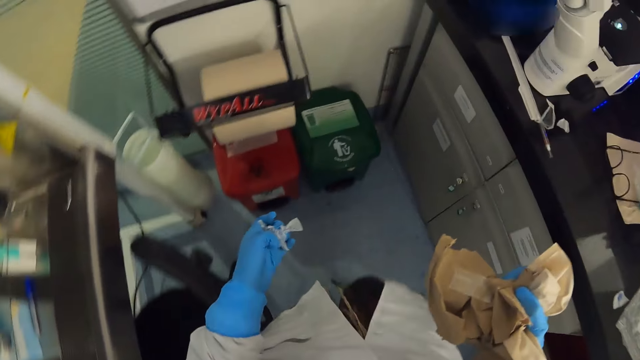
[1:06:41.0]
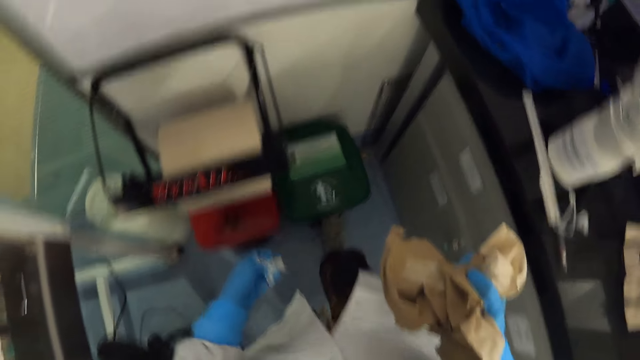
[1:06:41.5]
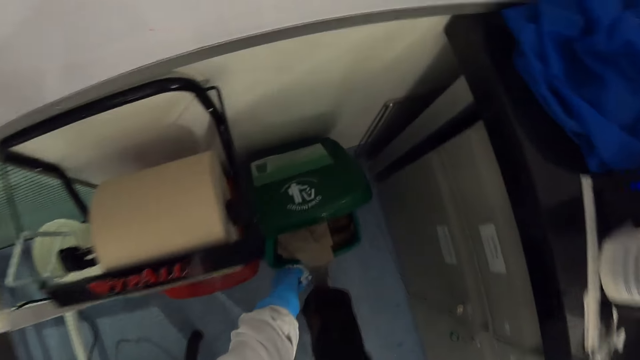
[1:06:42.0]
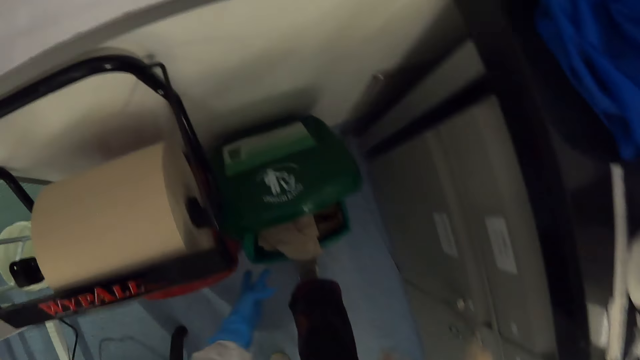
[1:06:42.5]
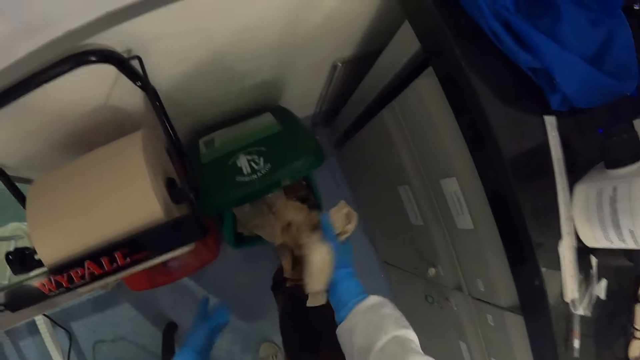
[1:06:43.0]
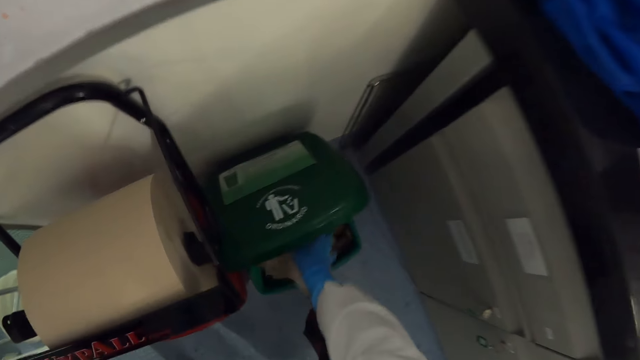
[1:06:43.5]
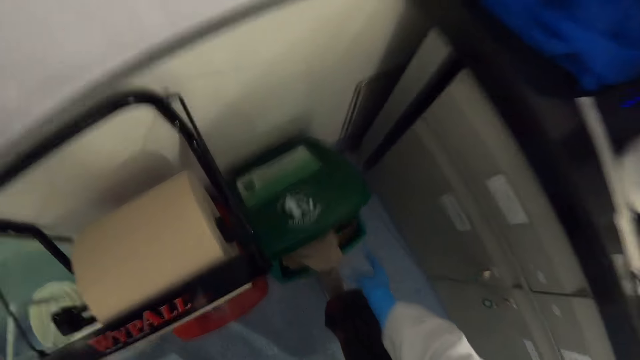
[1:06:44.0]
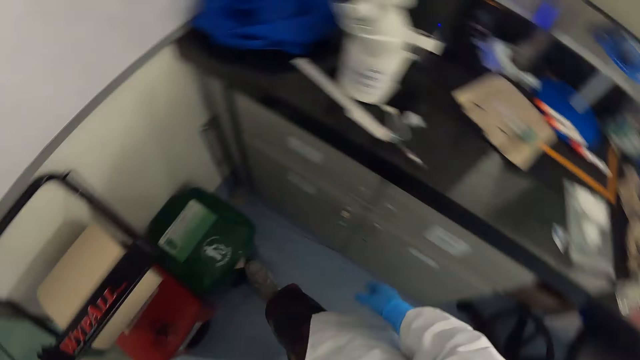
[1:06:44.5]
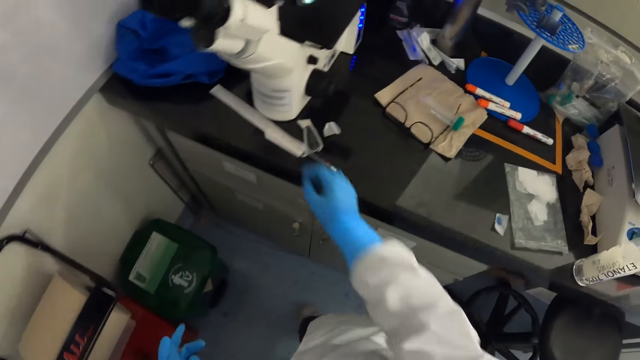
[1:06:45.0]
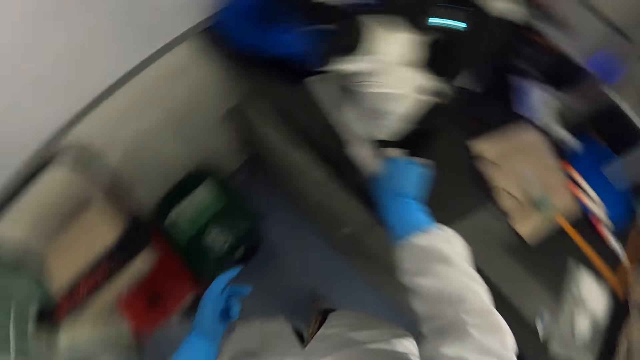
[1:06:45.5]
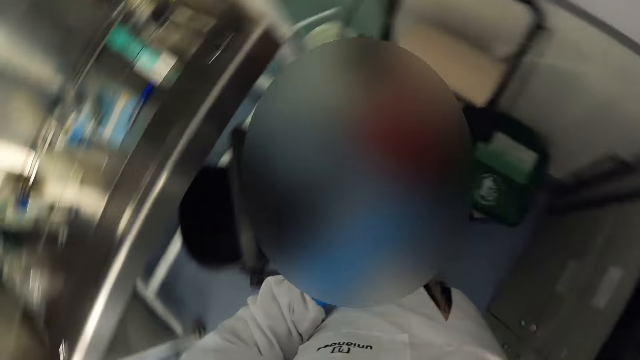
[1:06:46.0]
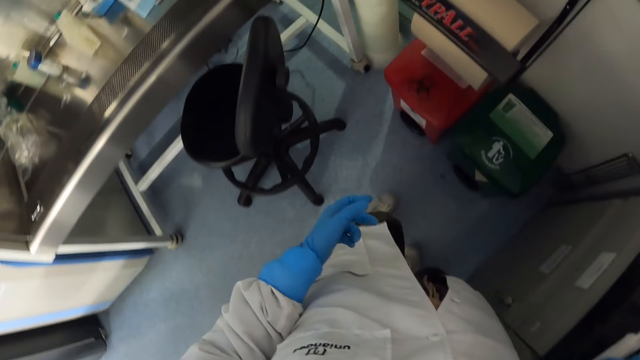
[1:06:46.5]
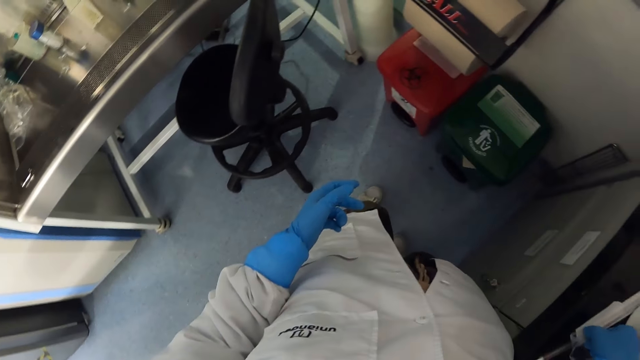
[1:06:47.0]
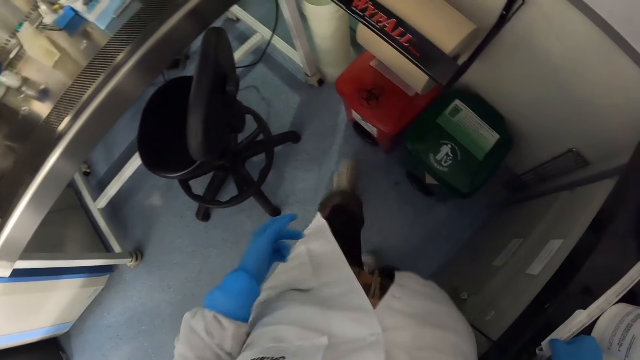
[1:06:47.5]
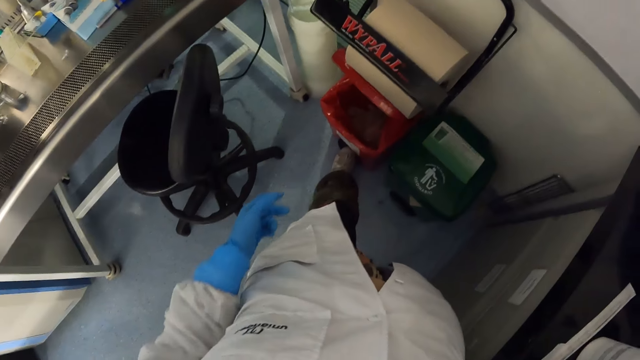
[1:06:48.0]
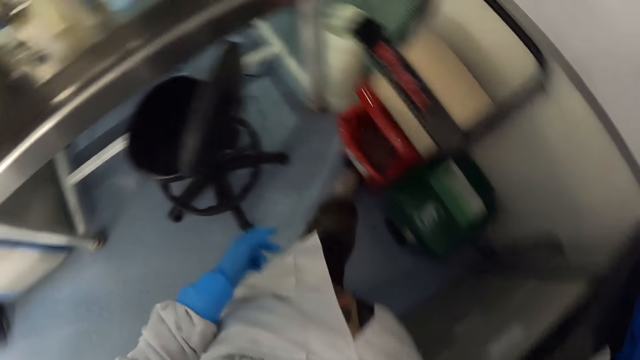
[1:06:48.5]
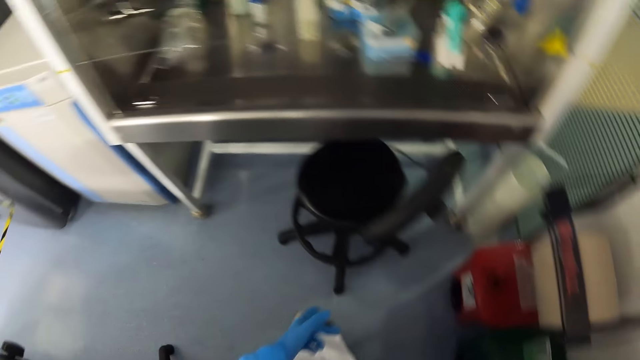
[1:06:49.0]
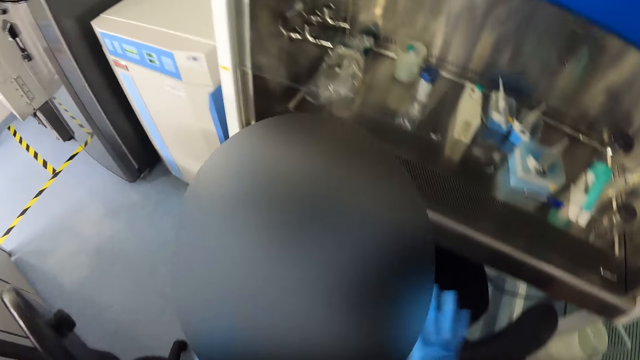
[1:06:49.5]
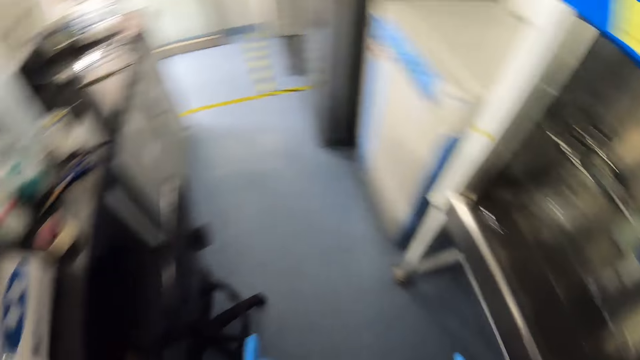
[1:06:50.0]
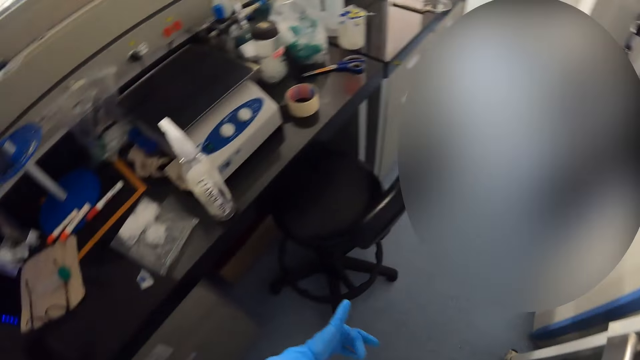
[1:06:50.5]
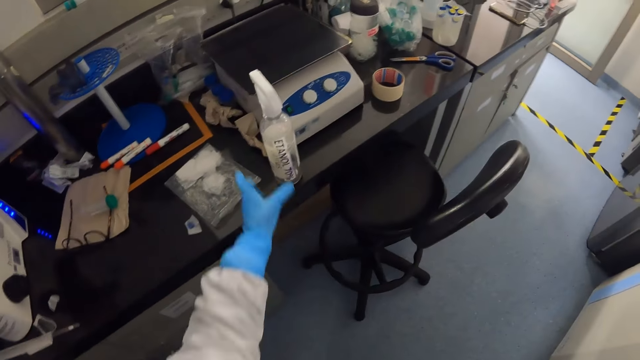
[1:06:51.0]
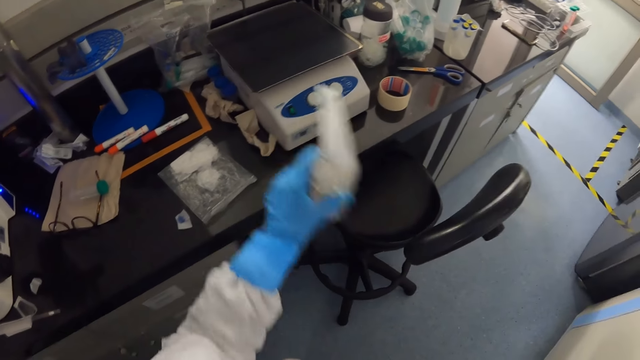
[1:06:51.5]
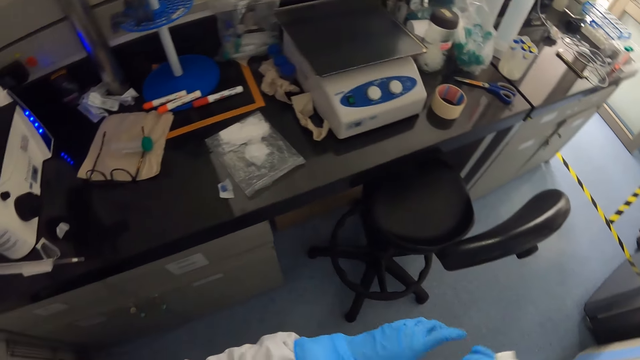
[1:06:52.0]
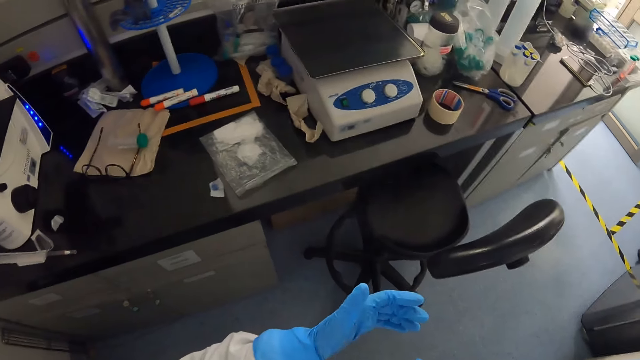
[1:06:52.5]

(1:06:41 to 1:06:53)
The camera wearer opens the dustbin. They step on the dustbin. They throw the paper in the dustbin. They hold something. They look around the laboratory. They open the dustbin. They step on the dustbin. They look around the laboratory. They walk around the laboratory. They pick up the bottle on the table. They spray on hand.

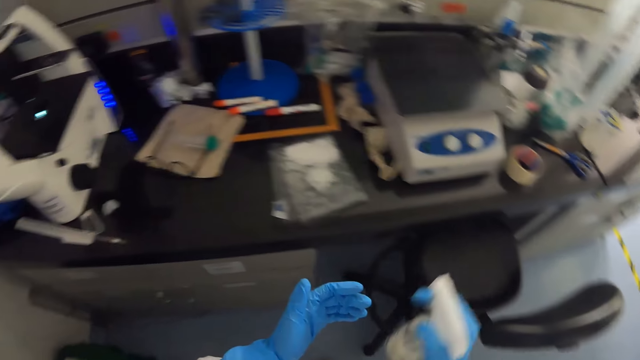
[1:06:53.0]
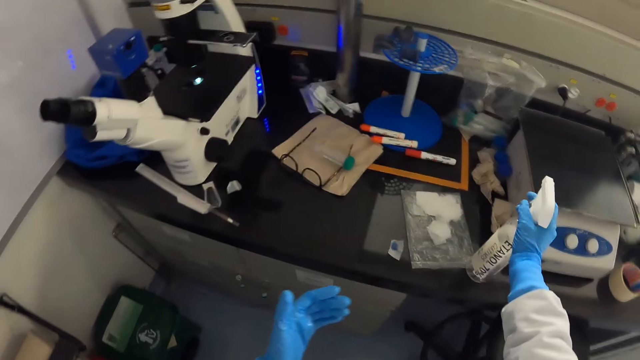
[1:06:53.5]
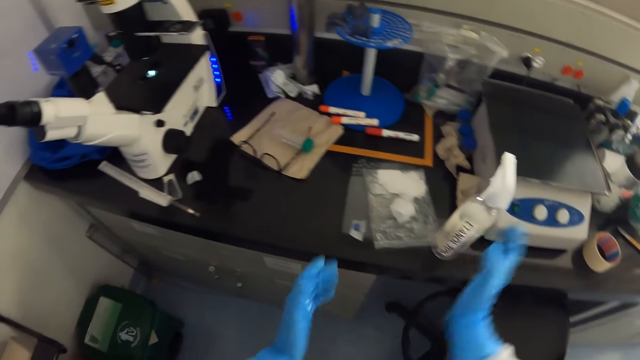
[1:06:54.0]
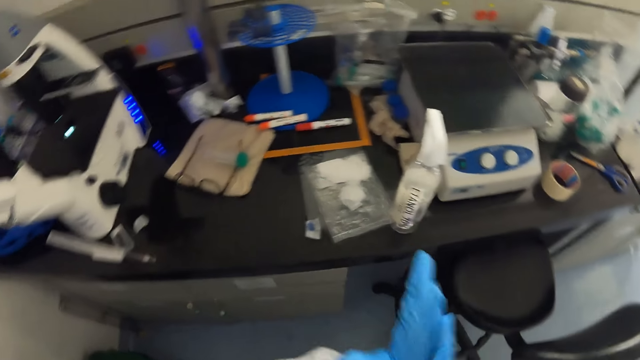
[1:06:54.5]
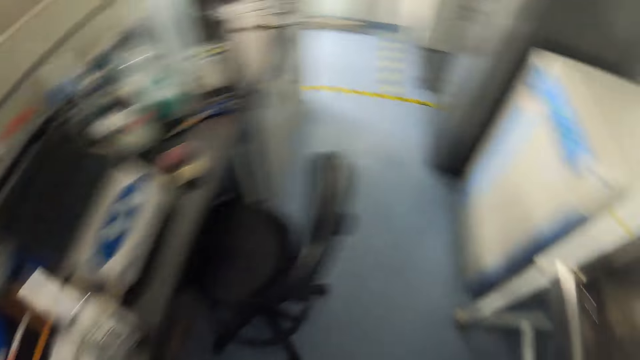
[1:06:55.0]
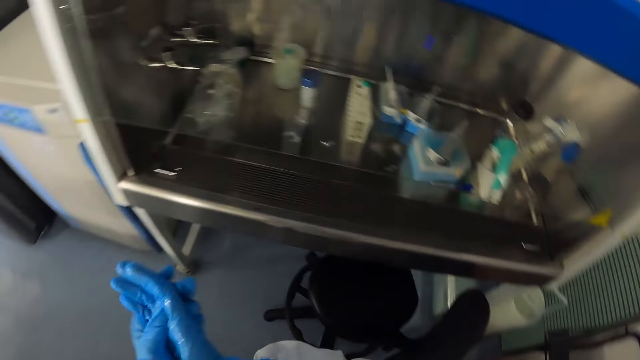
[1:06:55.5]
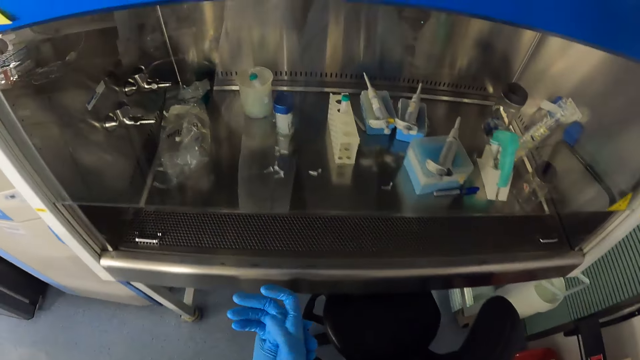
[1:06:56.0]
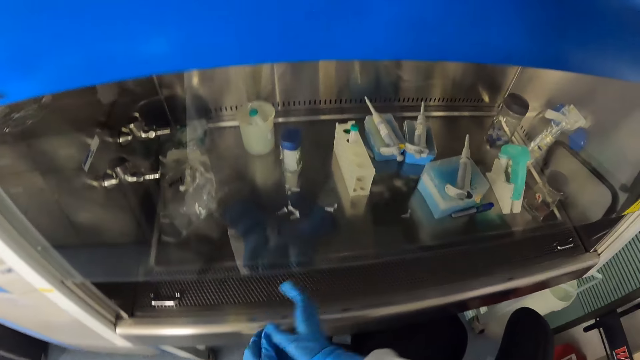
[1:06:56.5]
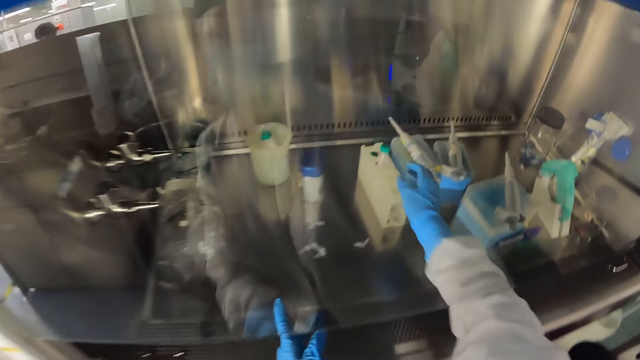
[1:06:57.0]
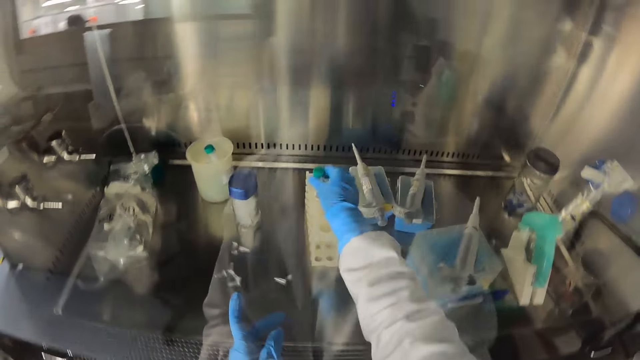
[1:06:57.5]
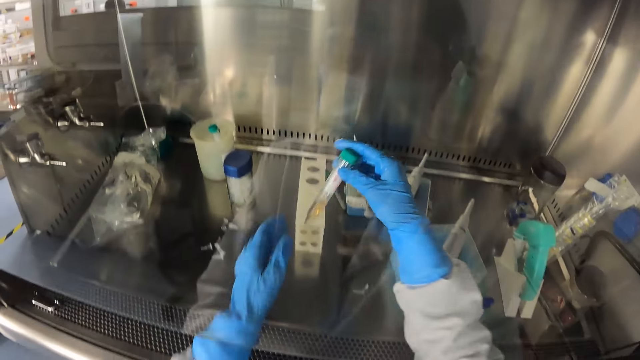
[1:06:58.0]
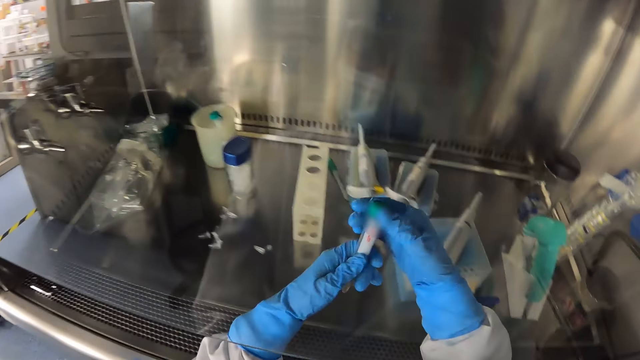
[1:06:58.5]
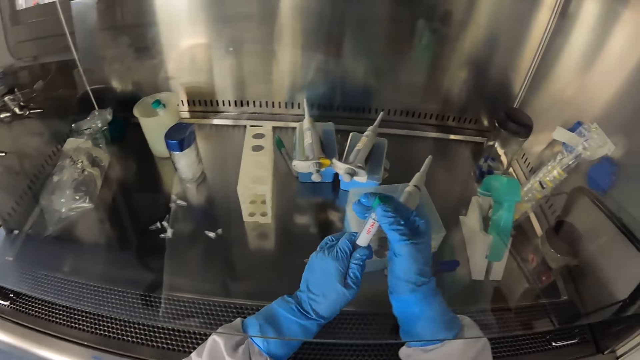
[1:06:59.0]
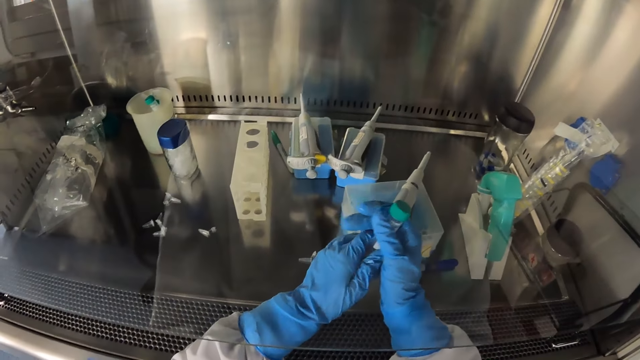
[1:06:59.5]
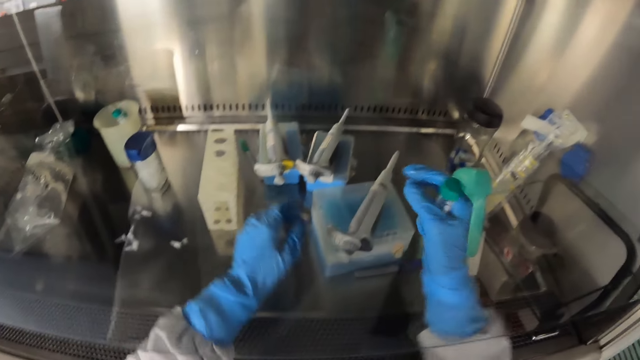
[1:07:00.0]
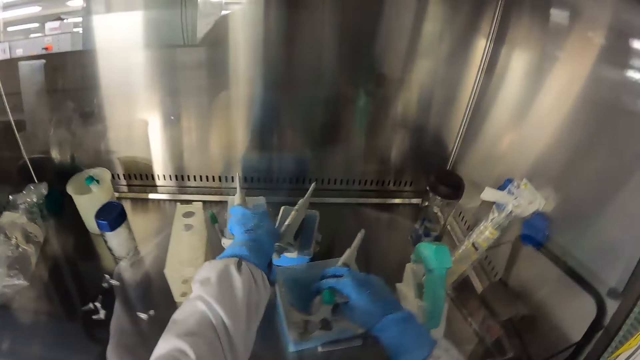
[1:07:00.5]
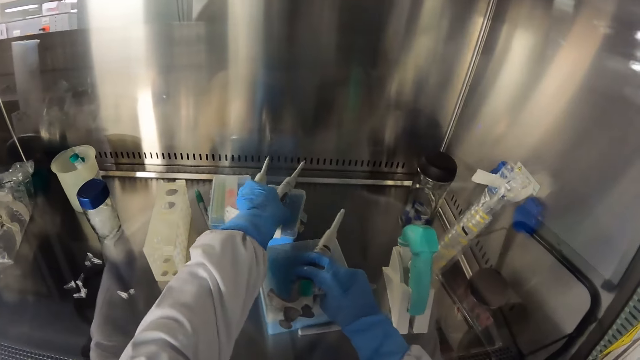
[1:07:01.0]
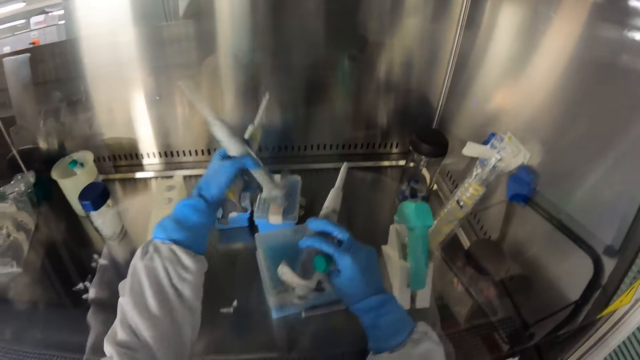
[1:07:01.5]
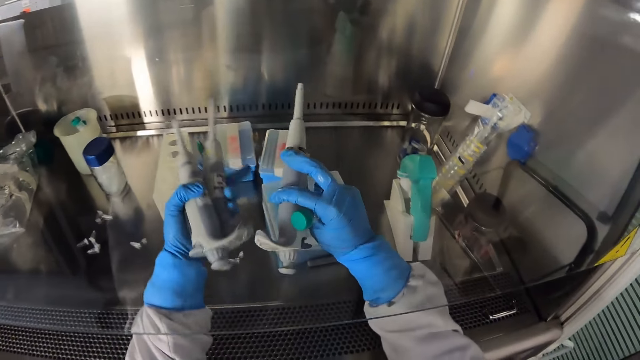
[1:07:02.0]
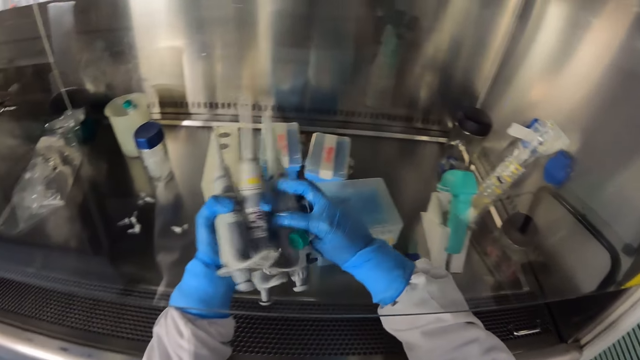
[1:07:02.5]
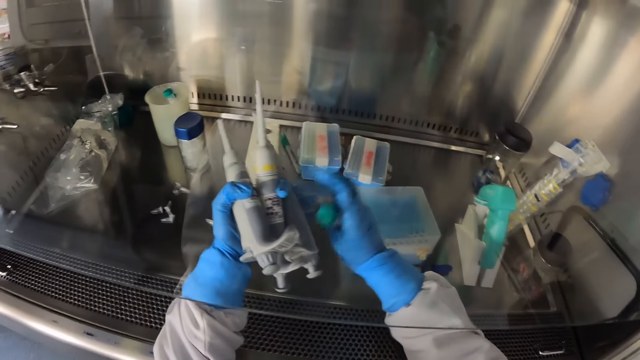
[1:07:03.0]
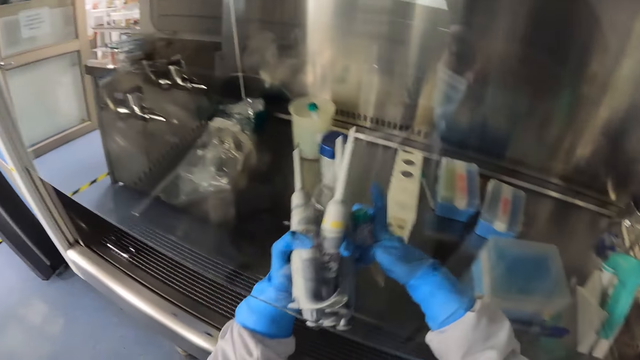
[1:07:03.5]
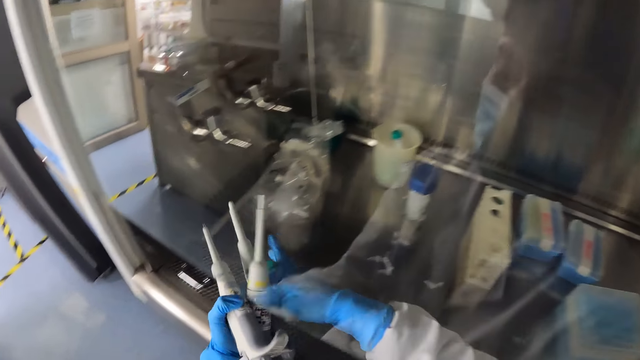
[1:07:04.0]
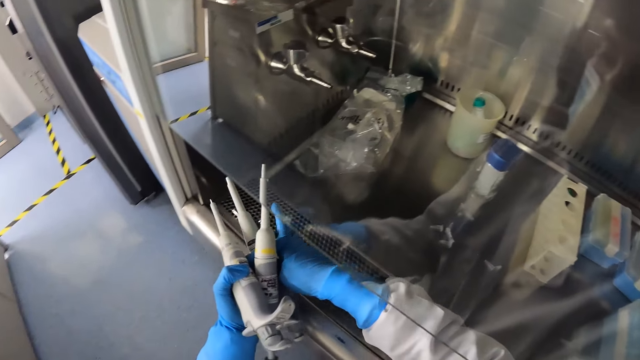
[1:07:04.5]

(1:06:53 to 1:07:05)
The camera wearer places the bottle on the table. He rubs his hands. He looks around the laboratory. He picks up the sample tube or test-tube from the rack. He holds the test-tube. He picks up the pipette. He exchanges the test-tube on hands.
